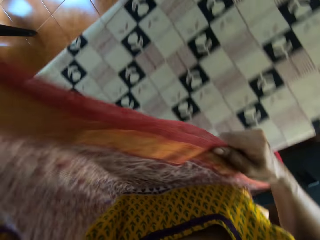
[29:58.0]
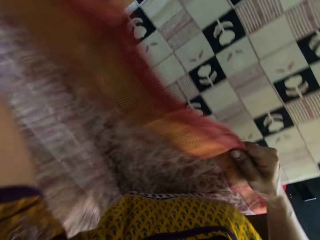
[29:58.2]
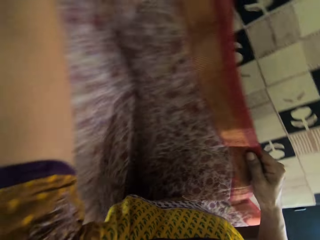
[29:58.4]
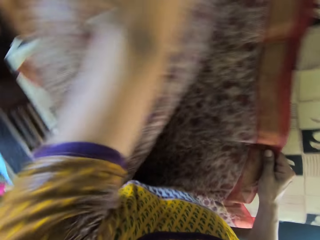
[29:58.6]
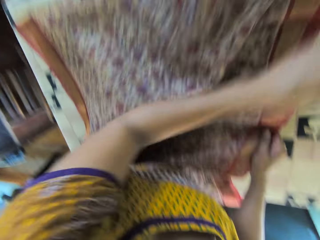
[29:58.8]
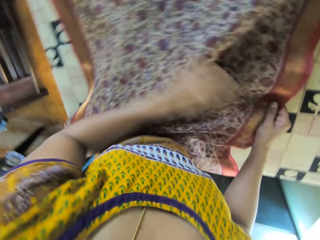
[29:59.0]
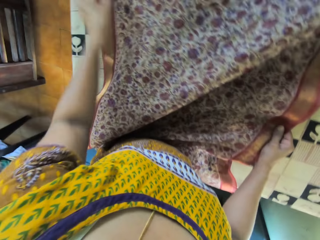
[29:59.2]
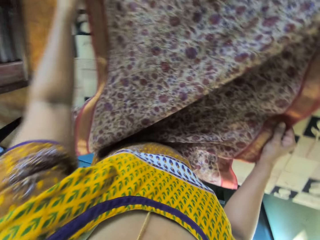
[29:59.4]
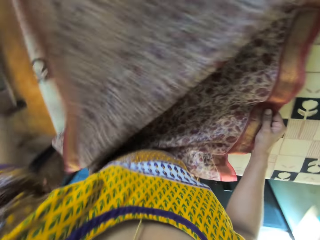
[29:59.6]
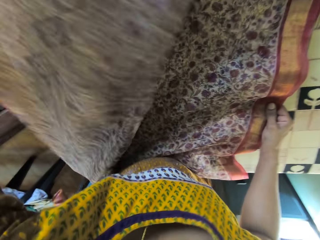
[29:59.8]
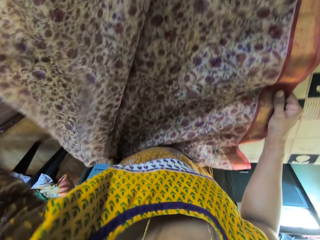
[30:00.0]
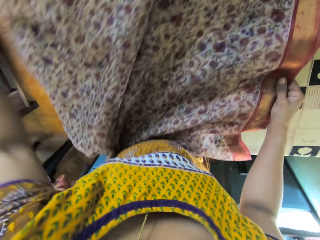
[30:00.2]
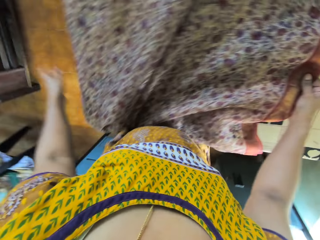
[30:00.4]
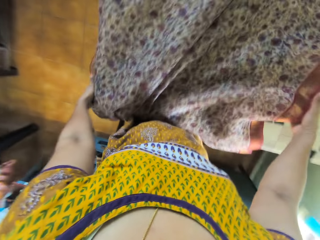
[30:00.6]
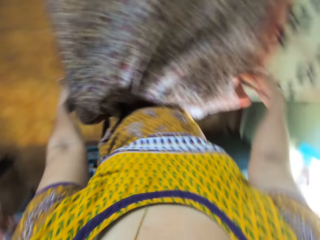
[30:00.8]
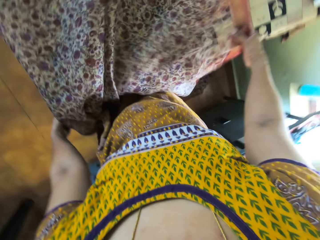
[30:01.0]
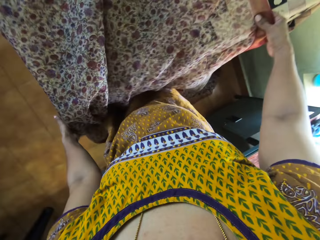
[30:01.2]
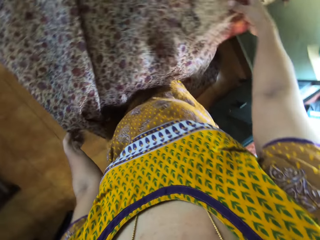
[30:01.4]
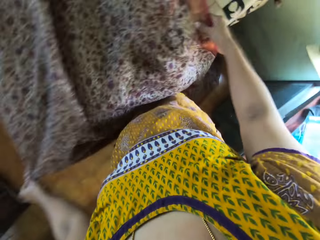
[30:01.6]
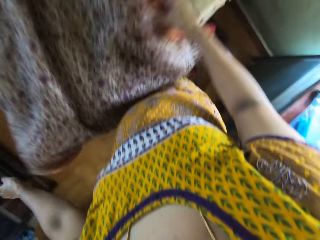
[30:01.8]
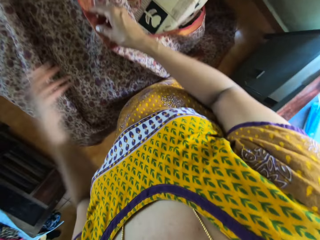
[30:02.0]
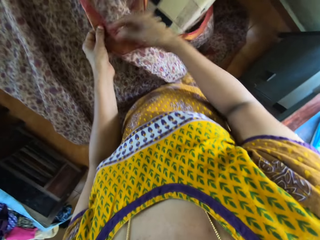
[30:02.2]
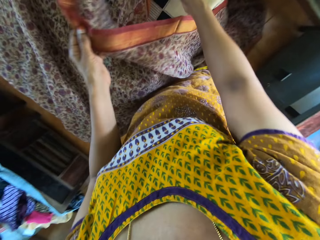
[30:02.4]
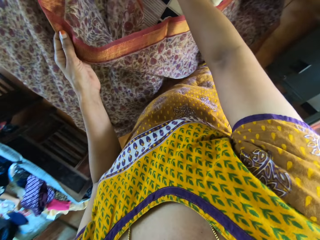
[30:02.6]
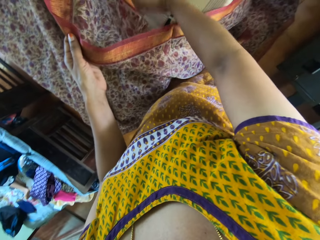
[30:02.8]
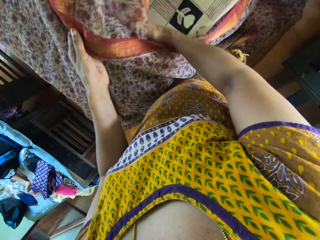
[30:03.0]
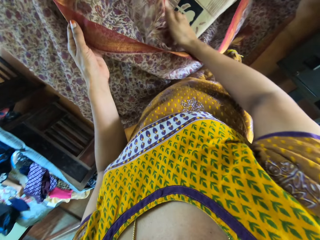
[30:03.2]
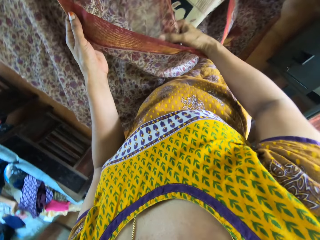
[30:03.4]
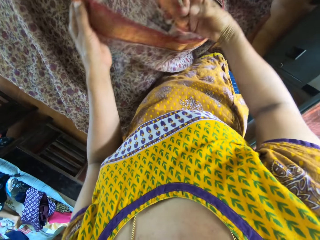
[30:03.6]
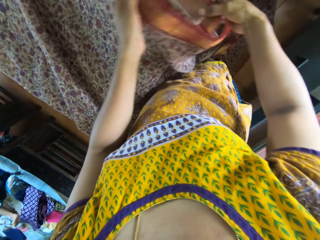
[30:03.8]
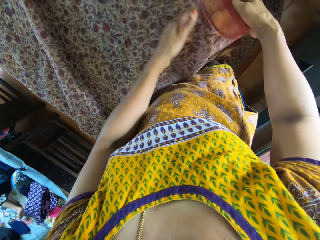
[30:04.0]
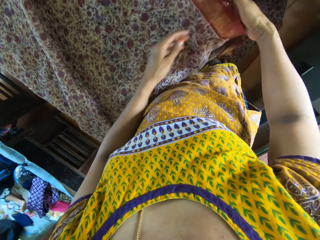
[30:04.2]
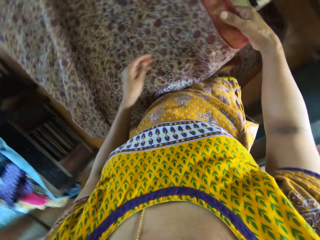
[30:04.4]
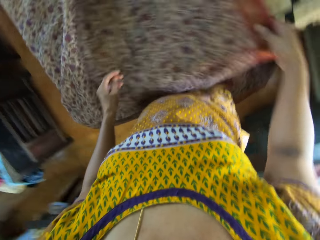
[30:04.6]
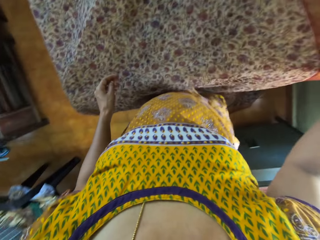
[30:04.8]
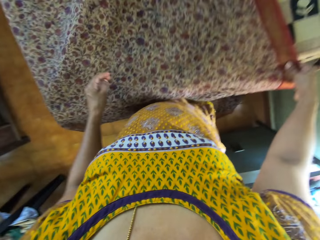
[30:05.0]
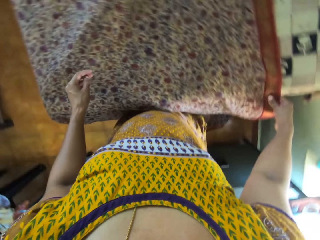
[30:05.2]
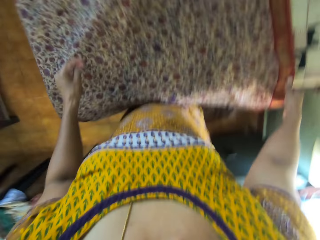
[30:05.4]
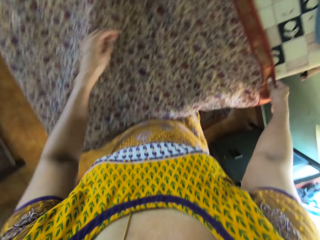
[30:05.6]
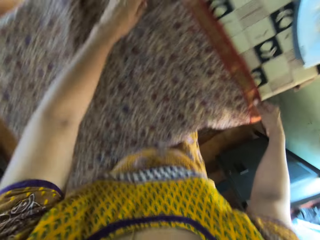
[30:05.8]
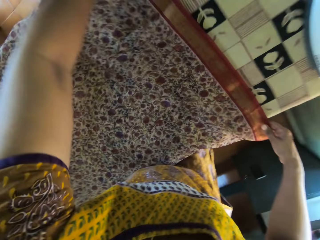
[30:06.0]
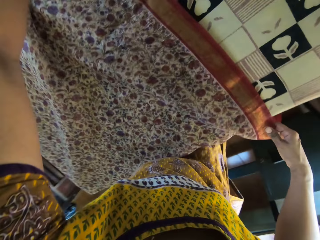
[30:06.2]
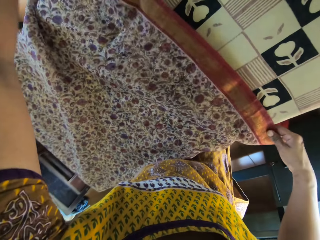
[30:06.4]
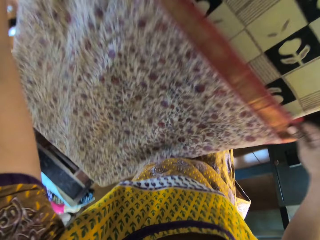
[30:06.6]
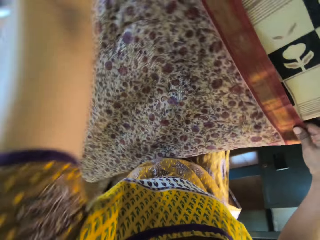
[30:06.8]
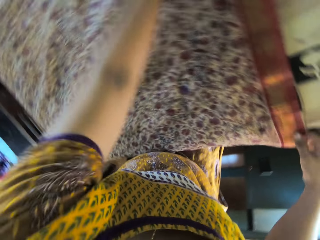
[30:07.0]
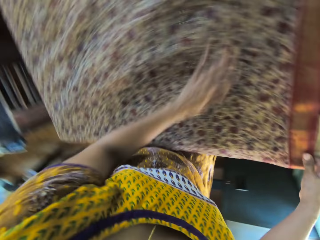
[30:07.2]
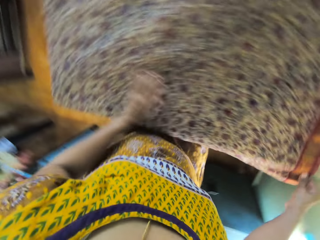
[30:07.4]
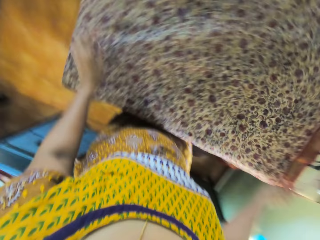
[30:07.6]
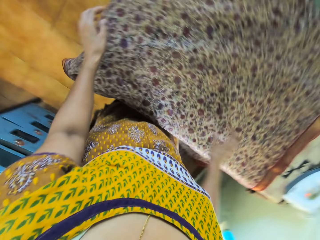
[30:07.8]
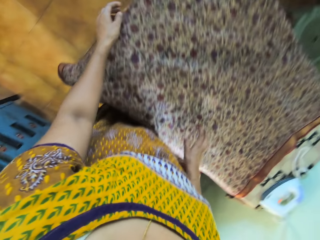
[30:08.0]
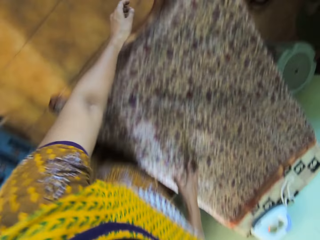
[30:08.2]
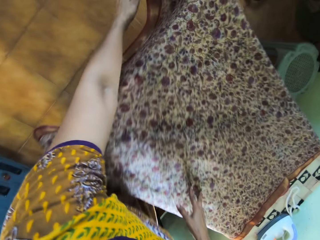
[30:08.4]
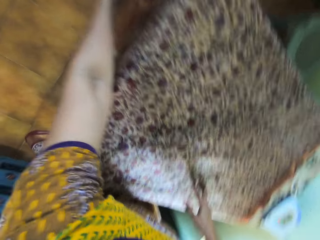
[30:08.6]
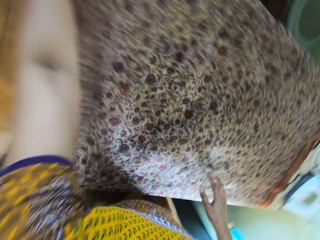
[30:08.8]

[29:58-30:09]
The camera wearer drops the cloth in her hands on the table. She adjusts the cloth on the table with her hands. She straightens the cloth on the table.

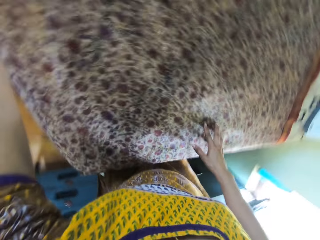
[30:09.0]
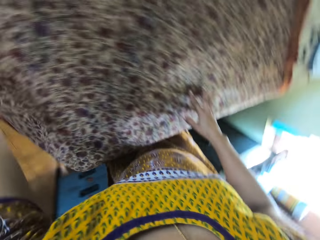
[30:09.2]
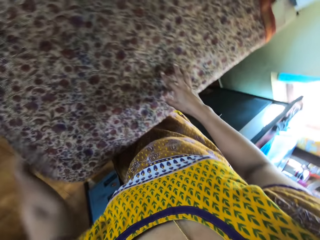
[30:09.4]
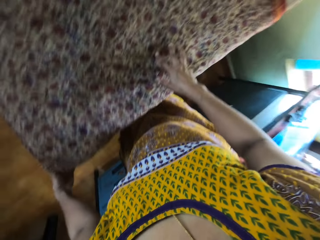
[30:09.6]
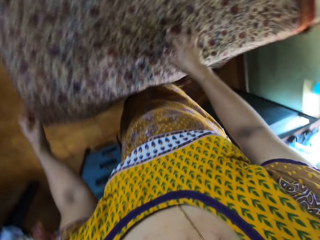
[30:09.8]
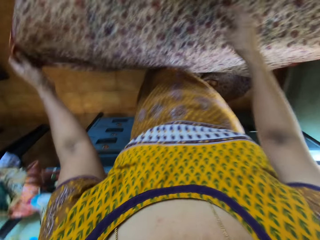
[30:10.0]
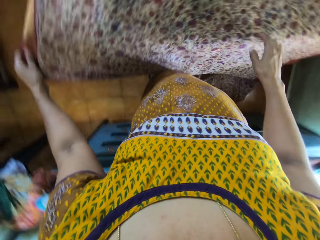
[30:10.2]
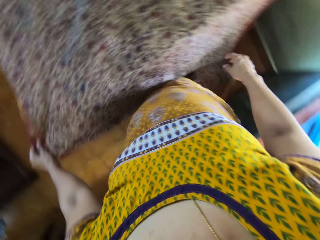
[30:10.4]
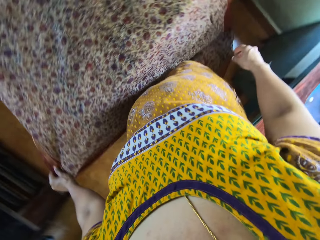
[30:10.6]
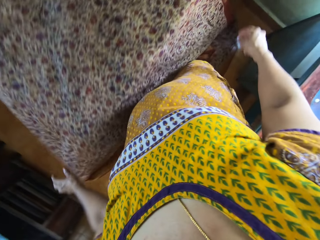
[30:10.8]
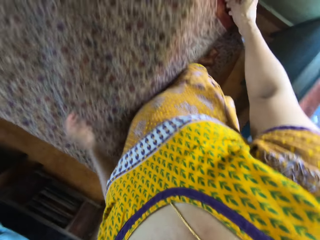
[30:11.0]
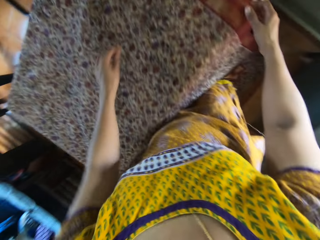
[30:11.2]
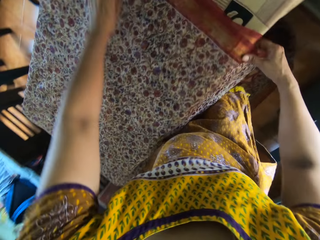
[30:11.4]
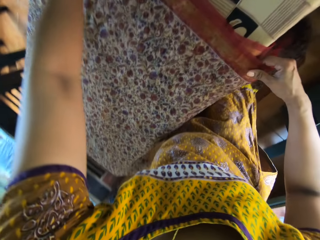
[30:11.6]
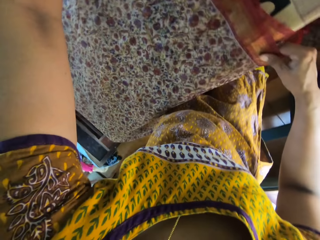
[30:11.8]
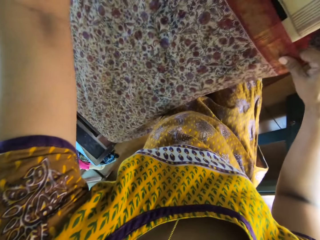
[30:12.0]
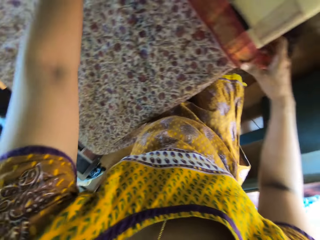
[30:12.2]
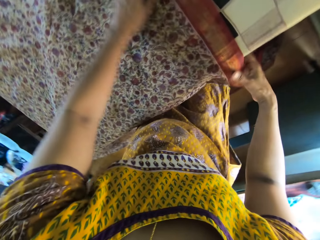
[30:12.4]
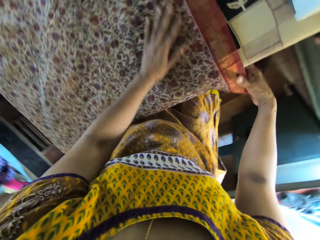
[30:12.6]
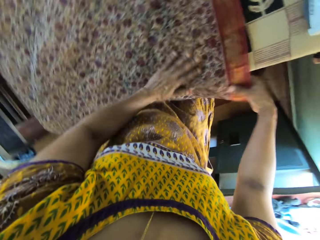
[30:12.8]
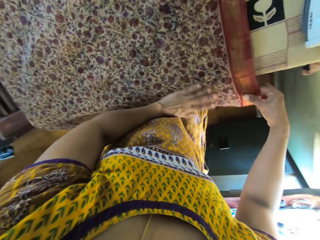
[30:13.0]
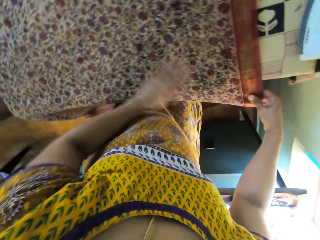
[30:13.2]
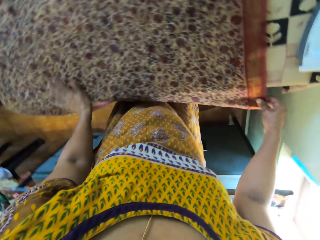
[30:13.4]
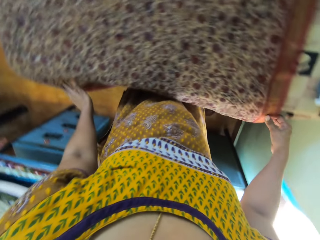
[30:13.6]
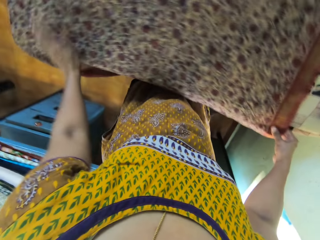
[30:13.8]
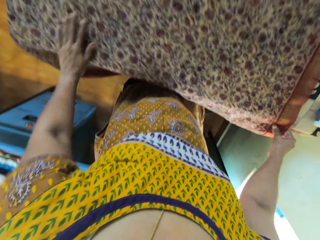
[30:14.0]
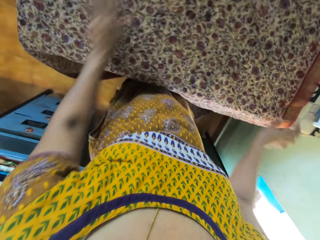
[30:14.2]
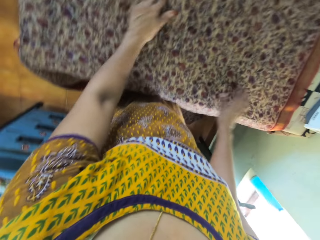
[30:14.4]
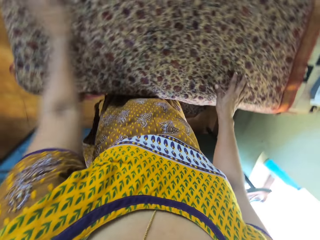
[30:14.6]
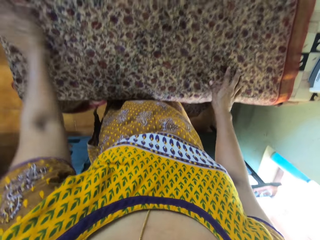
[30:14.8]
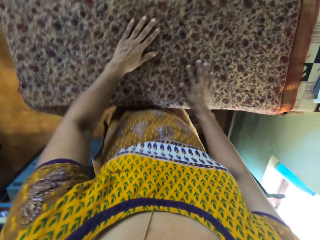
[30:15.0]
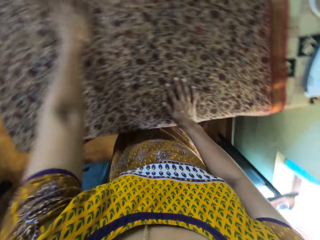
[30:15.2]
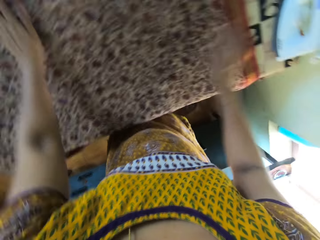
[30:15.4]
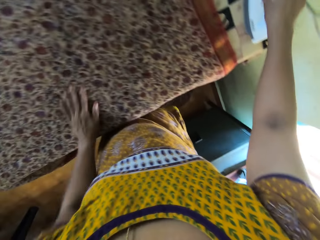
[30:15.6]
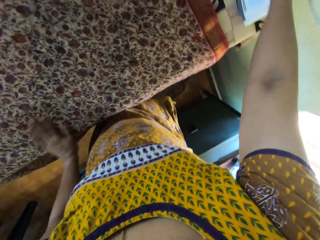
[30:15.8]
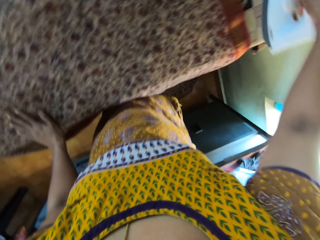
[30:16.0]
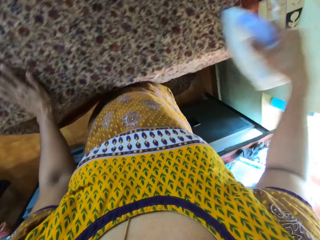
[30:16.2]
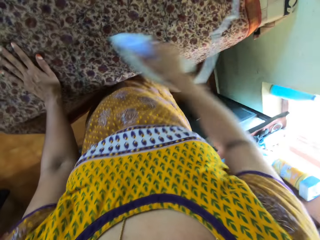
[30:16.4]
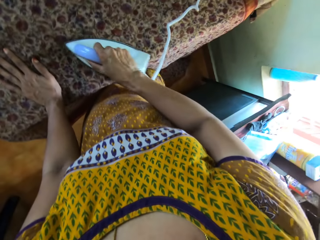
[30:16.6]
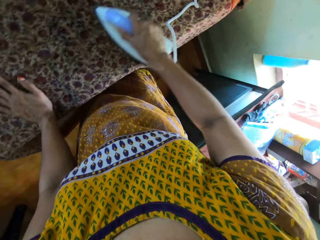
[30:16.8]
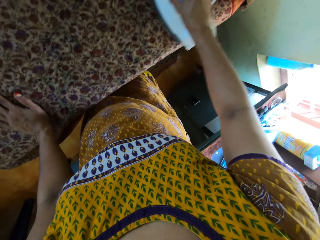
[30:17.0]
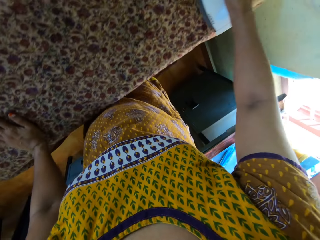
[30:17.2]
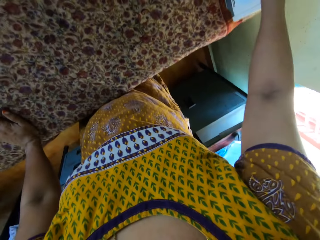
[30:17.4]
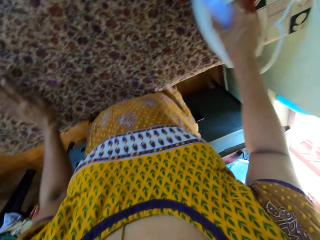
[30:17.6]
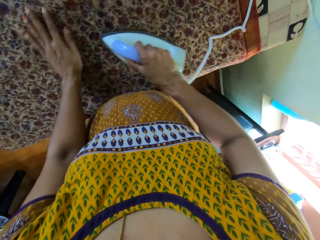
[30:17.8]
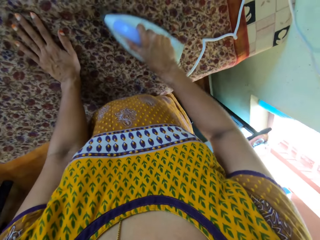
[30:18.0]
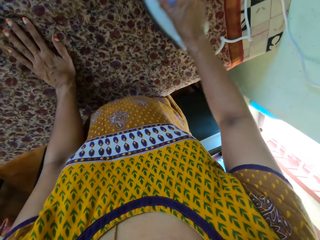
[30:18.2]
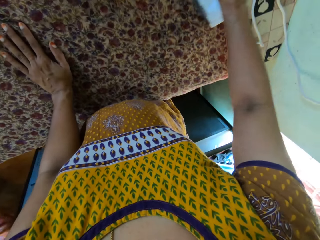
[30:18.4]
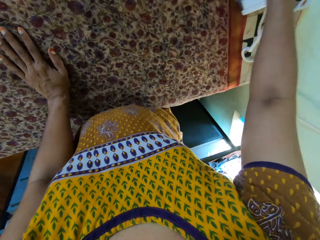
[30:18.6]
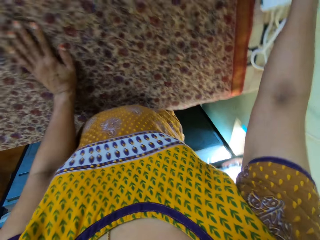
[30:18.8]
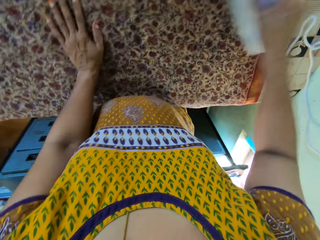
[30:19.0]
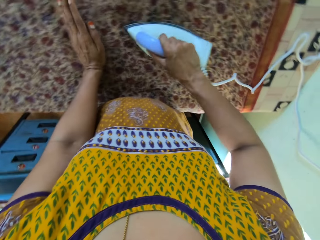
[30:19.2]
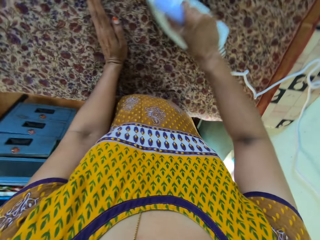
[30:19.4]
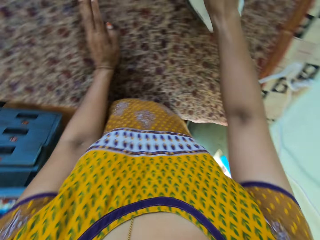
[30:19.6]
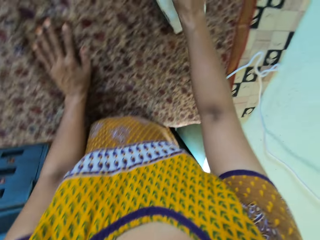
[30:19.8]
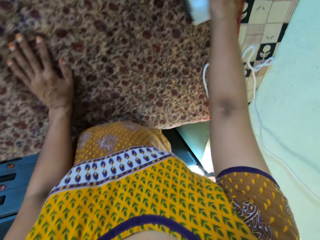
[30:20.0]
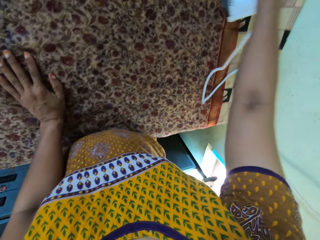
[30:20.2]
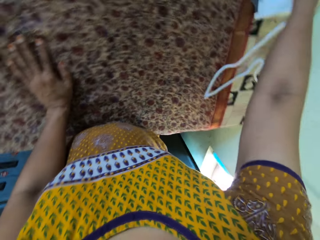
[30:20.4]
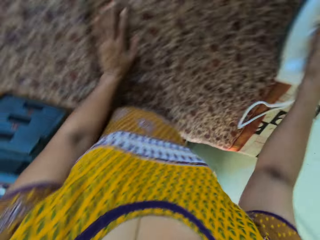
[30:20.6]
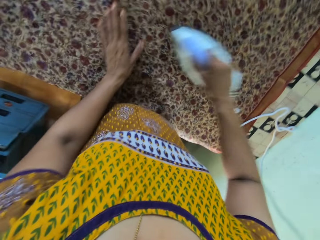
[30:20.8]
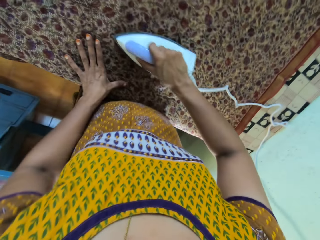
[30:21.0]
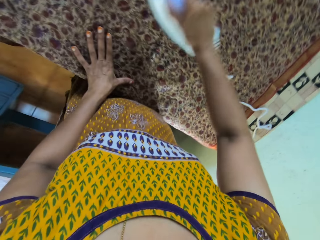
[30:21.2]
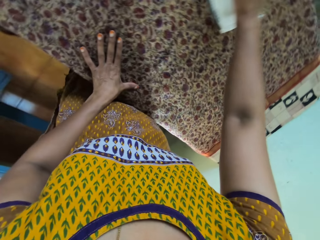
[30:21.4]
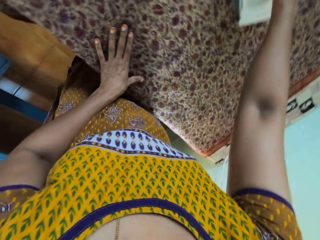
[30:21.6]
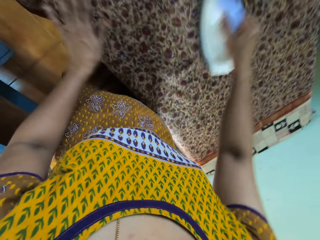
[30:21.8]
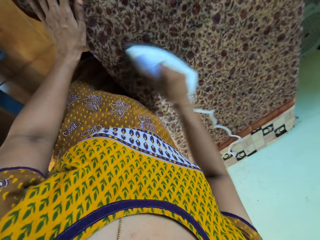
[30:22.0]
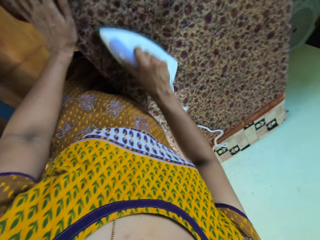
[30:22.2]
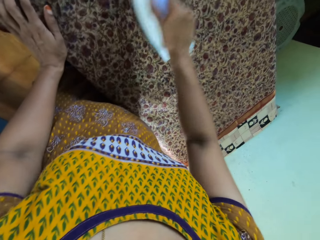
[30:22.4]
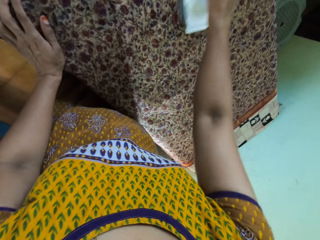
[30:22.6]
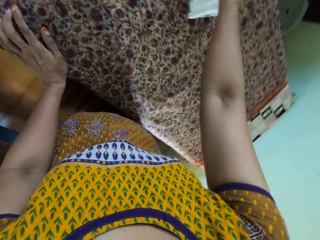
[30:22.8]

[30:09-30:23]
The camera wearer adjusts the cloth on the table with her hands. She smoothens the cloth on the table with her left hand. She picks up the electric iron from the table with her right hand. She irons the cloth on the table with the electric iron in her right hand. She smoothens the cloth on the table with her left hand.
